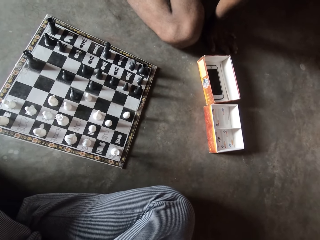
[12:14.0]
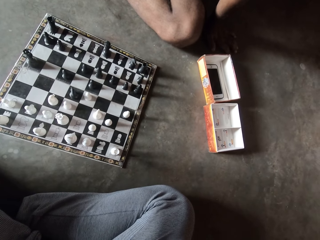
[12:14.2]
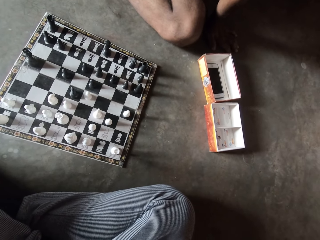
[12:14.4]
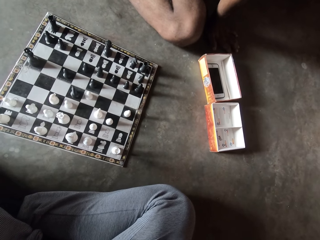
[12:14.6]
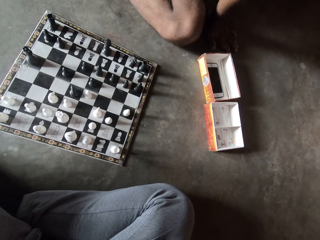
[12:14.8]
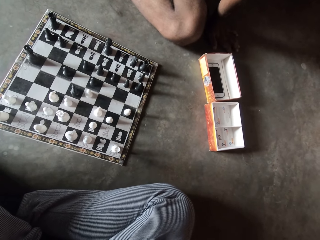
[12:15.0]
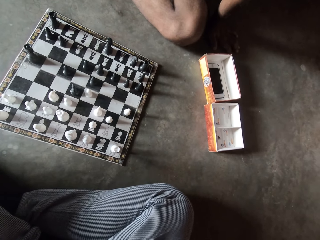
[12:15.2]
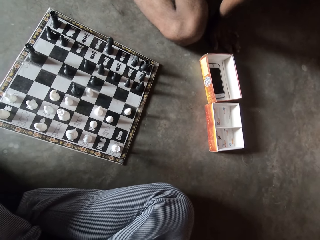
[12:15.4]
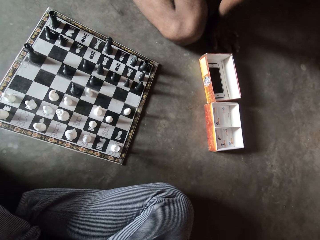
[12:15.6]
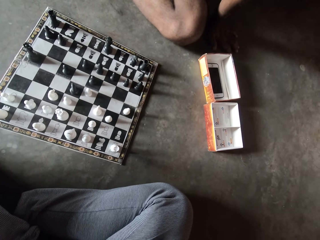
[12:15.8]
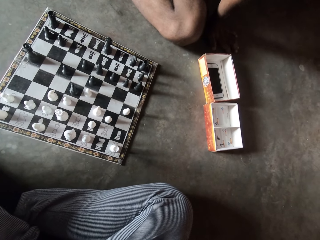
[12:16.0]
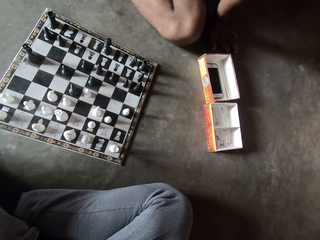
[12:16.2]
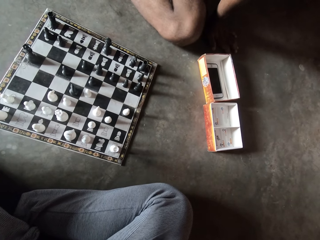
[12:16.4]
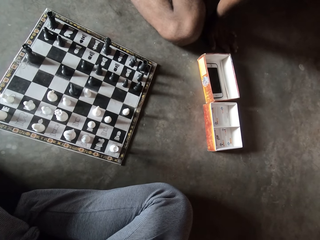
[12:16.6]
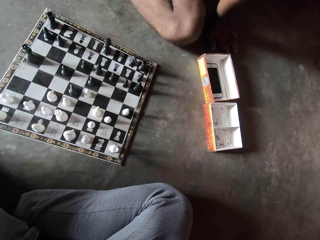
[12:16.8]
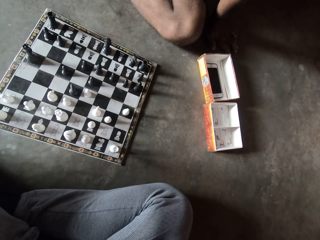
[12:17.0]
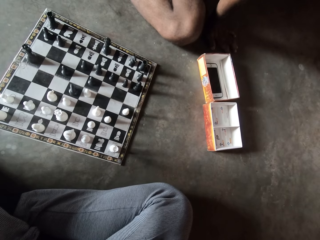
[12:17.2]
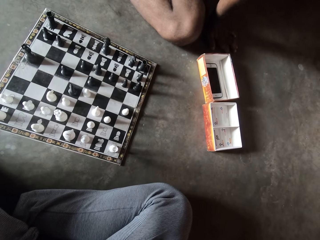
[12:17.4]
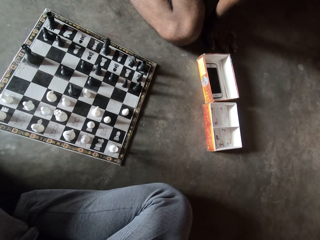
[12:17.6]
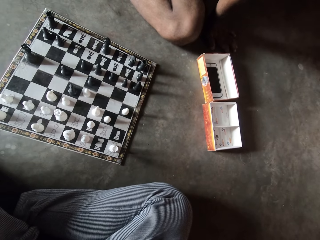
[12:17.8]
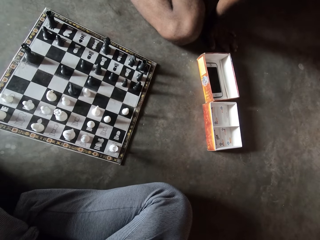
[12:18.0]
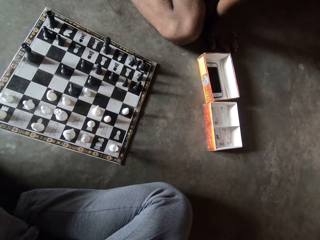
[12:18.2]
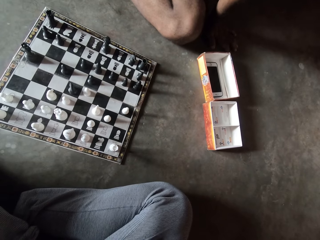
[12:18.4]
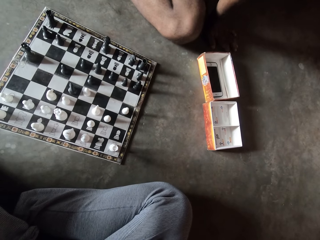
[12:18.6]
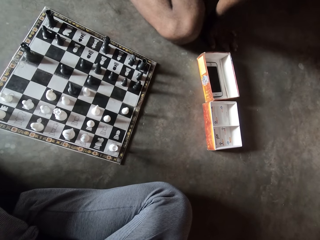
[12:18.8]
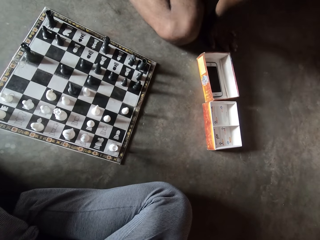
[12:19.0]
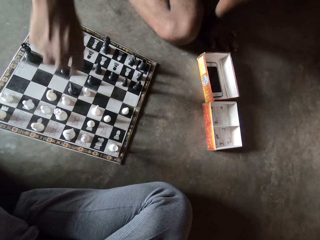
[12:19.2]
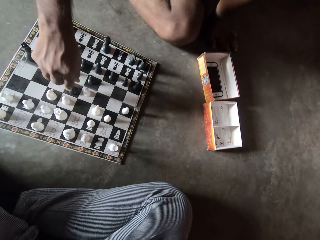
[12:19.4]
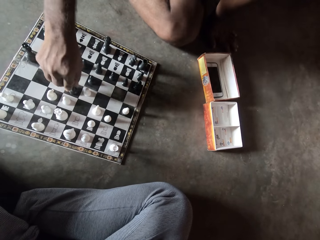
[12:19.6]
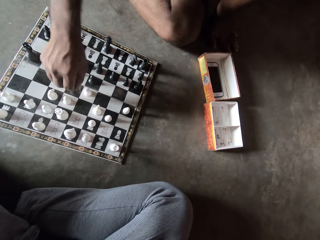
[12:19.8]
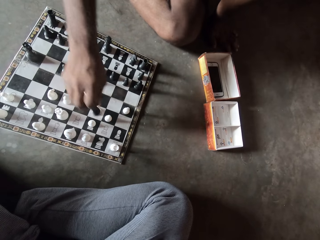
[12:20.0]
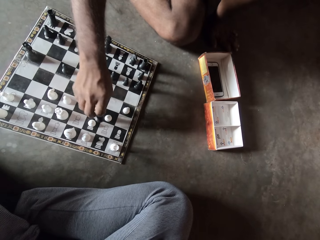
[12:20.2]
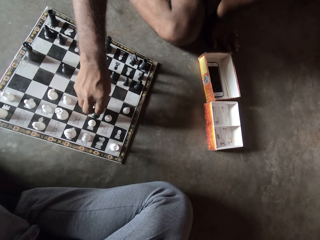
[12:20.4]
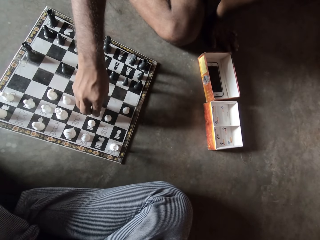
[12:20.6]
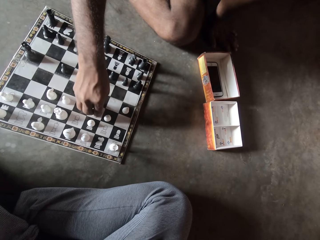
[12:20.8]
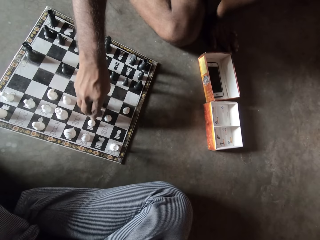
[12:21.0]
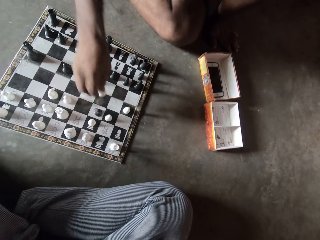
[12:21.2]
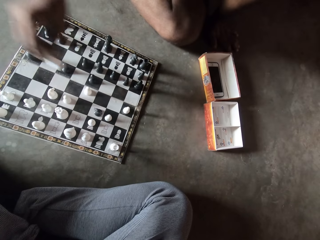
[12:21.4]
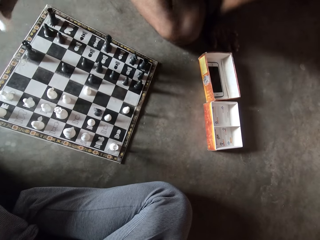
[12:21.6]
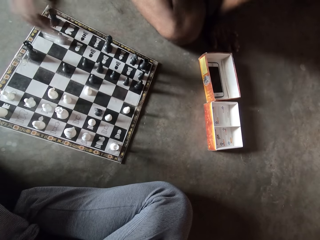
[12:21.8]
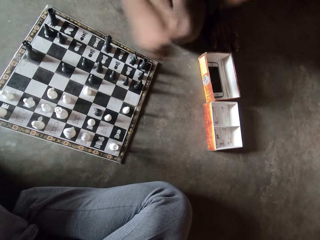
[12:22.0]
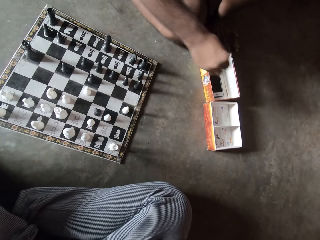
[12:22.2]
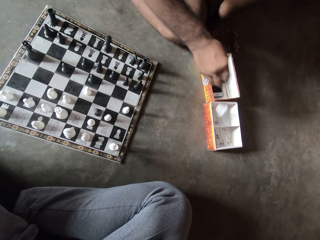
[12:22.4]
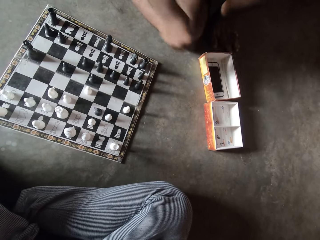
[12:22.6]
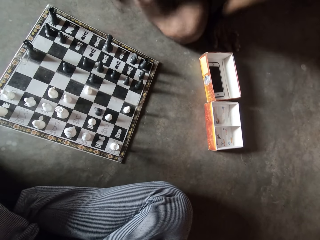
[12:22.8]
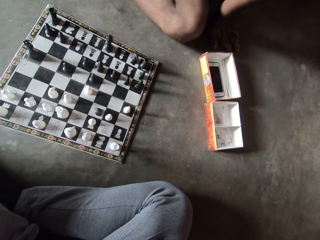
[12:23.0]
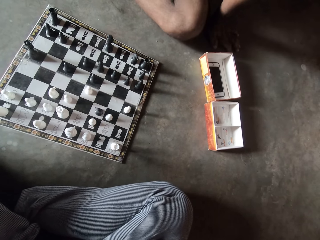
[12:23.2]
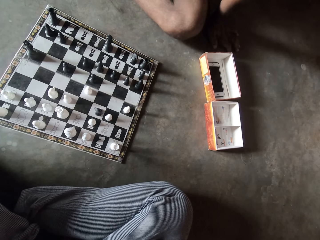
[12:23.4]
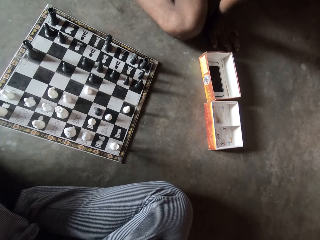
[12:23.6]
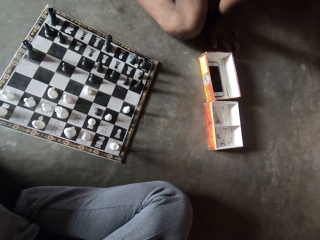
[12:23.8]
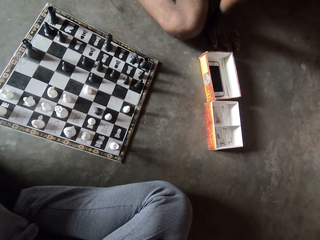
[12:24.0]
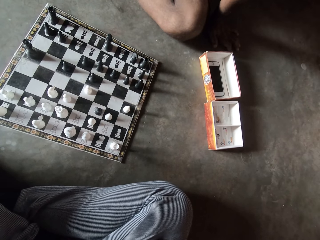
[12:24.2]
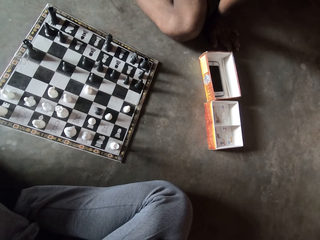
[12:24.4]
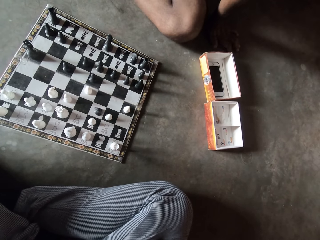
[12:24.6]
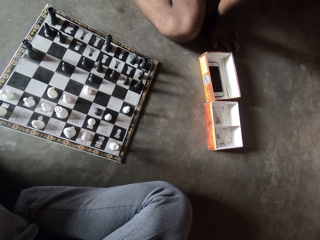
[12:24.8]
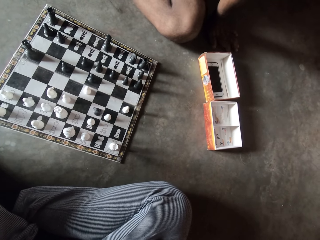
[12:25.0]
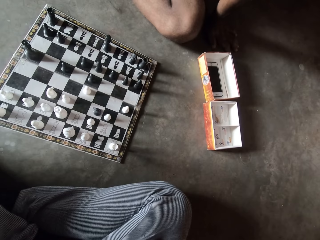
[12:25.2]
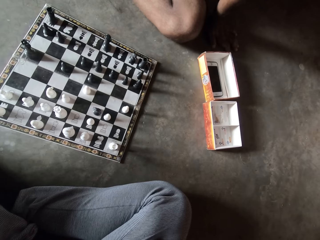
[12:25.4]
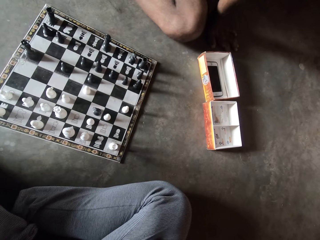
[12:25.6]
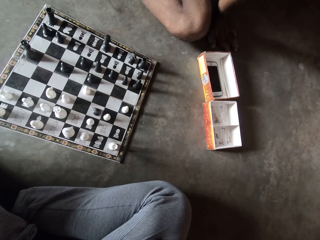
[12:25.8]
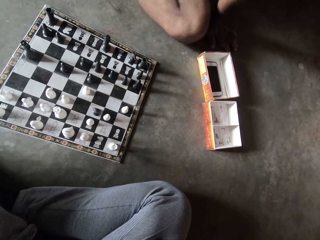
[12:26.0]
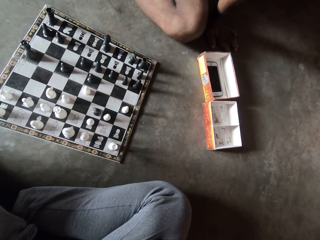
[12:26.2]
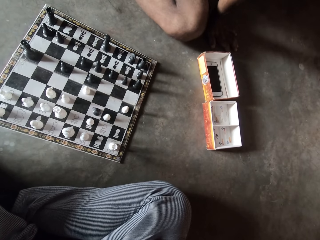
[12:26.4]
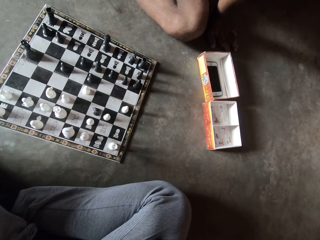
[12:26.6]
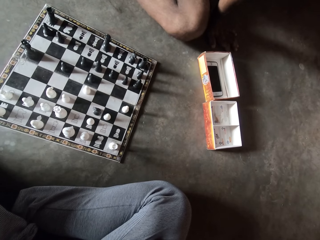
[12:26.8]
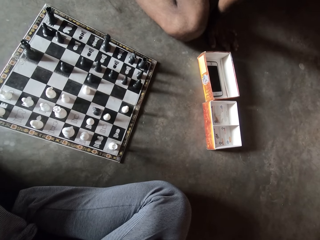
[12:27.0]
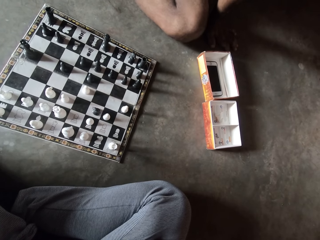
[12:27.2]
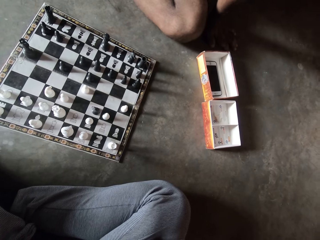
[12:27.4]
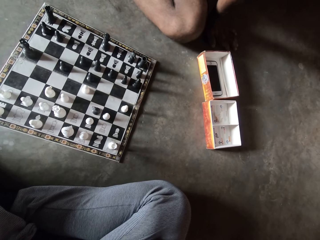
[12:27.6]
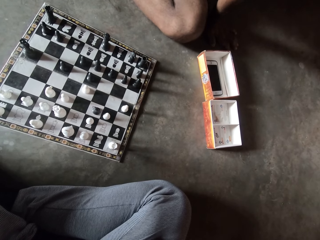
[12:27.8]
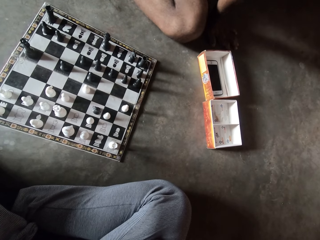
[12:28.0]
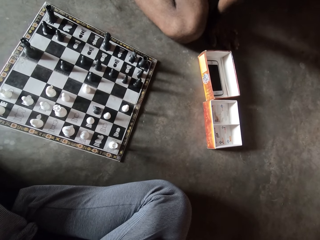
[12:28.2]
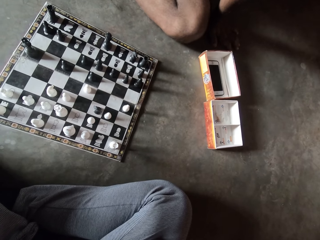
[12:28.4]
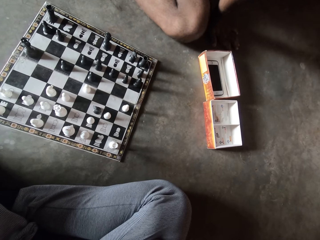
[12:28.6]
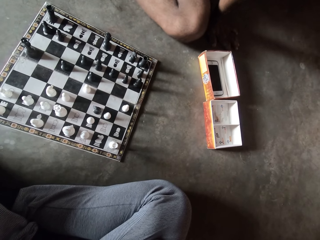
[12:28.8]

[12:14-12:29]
A man makes a move on the chess board with his right hand. He picks up a chess piece with his right hand, drops the chess piece in a carton on the floor with his right hand, and looks at the chess board.

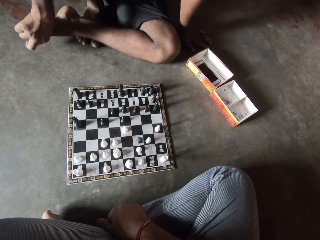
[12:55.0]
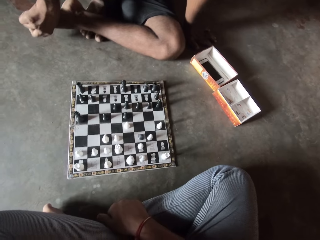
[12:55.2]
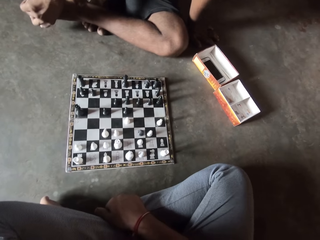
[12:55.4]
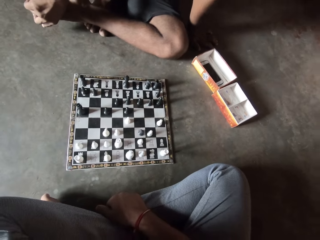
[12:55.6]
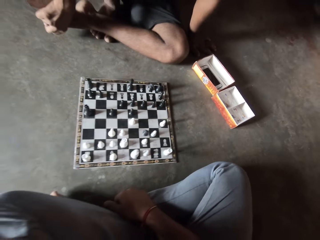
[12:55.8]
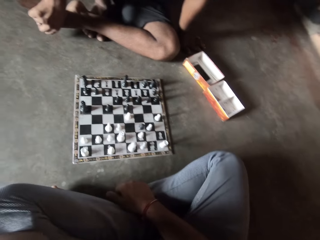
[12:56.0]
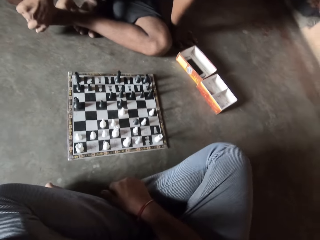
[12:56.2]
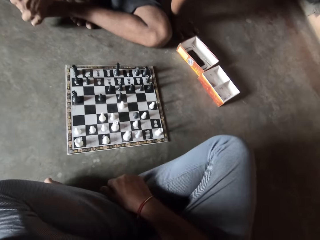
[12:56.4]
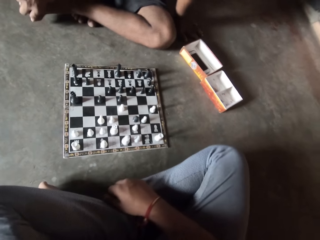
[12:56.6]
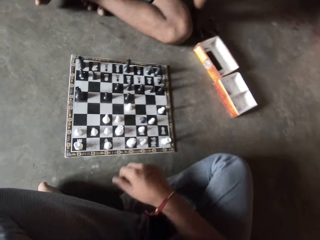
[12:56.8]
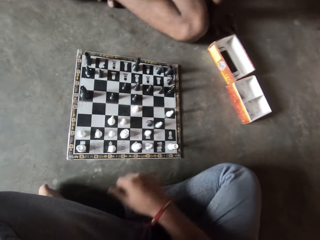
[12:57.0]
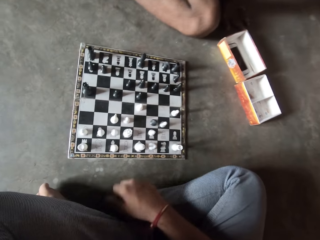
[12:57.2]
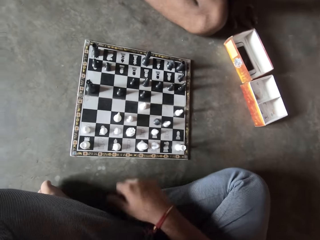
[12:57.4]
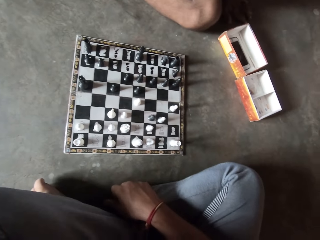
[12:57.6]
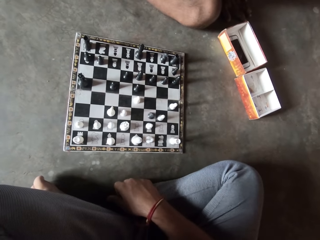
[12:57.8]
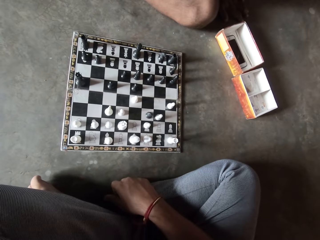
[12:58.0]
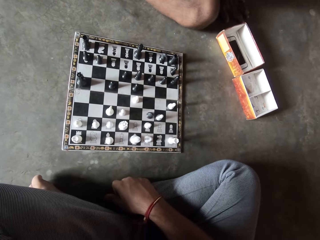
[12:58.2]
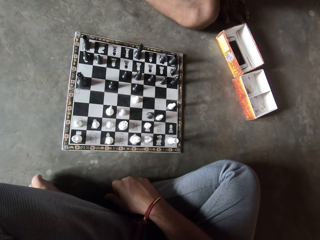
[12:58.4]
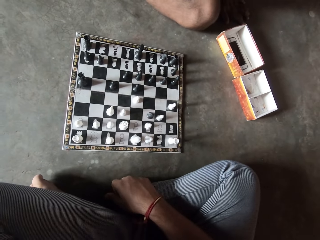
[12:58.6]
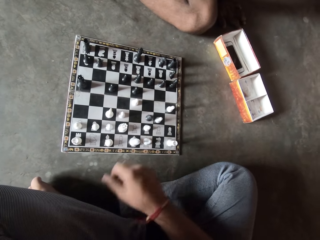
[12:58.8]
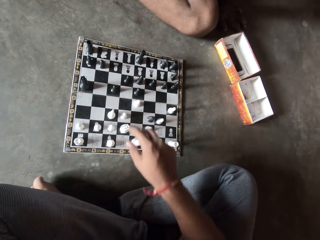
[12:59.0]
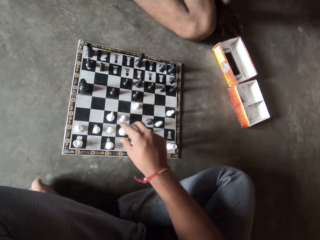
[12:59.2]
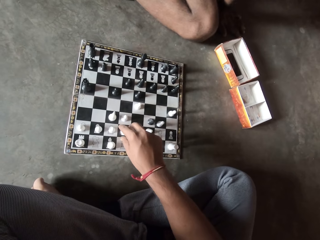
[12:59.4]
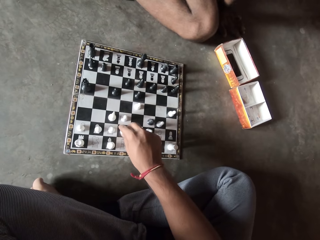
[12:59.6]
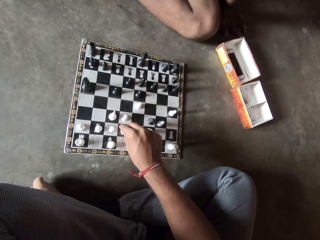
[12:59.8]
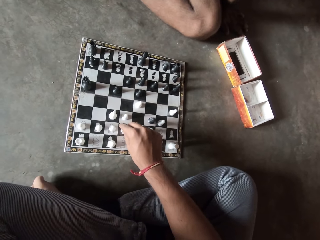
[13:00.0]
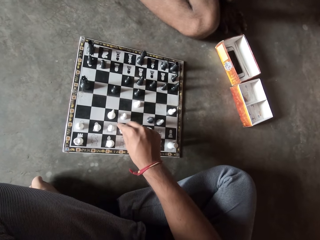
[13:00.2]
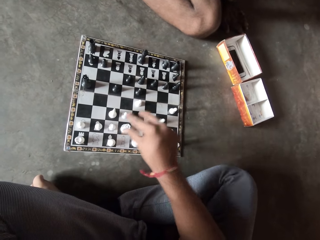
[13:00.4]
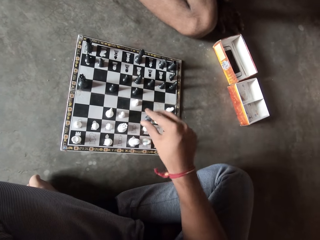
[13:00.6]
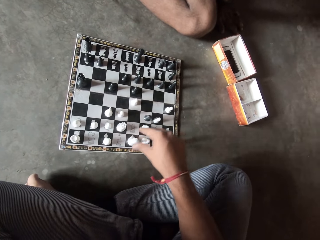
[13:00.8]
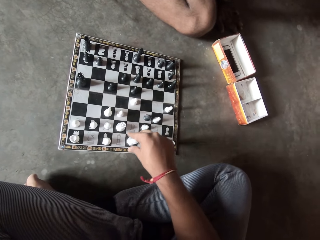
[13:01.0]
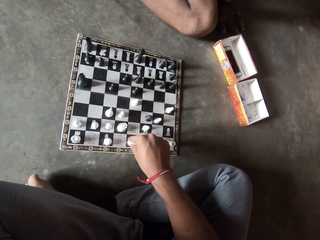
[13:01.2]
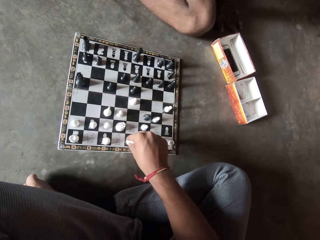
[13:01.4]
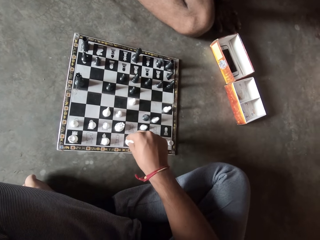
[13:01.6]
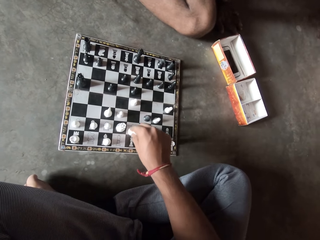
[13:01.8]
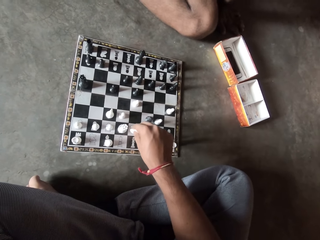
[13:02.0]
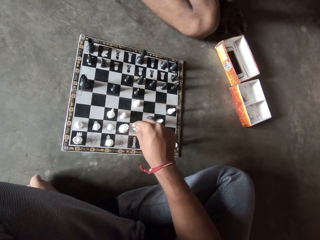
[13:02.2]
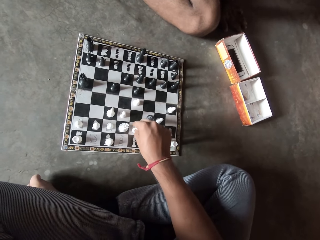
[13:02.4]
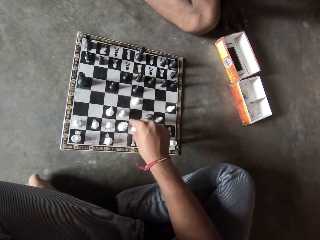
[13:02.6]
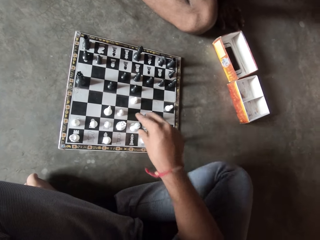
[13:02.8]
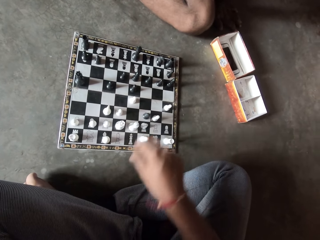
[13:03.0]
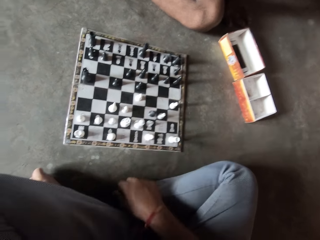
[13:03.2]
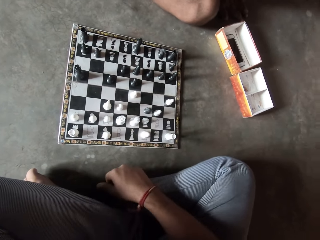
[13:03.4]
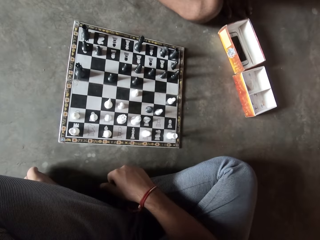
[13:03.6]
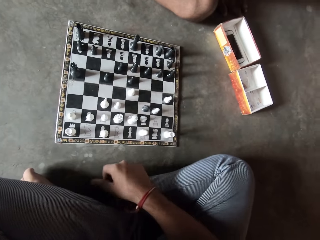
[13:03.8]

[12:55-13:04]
The camera wearer taps his leg with his right hand. He touches a chess piece on the chess board with his right hand. He makes a move with another chess piece on the chess board with his right hand. He taps the floor with his right hand.
